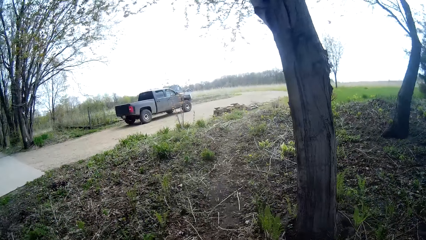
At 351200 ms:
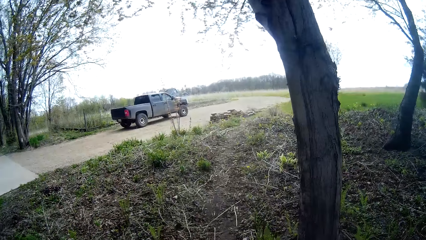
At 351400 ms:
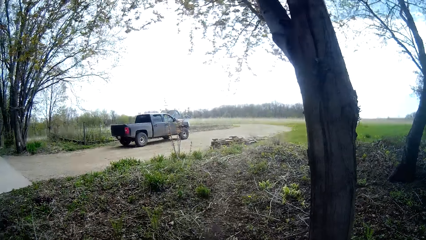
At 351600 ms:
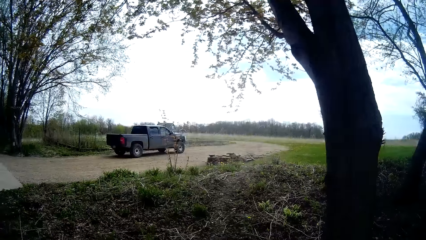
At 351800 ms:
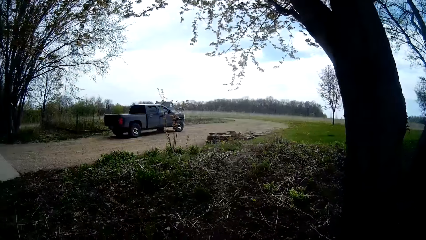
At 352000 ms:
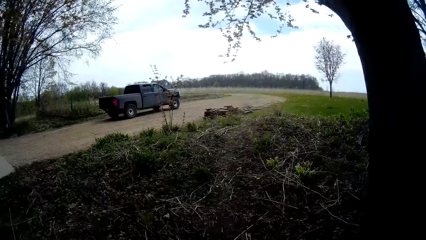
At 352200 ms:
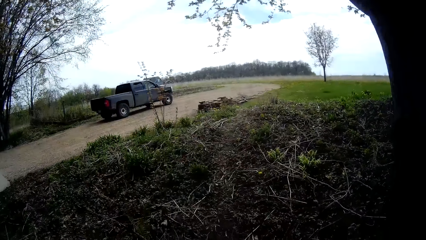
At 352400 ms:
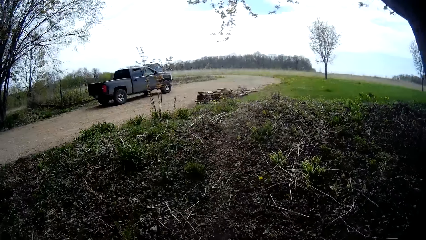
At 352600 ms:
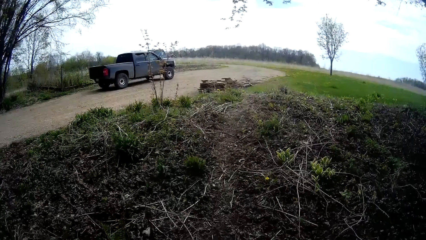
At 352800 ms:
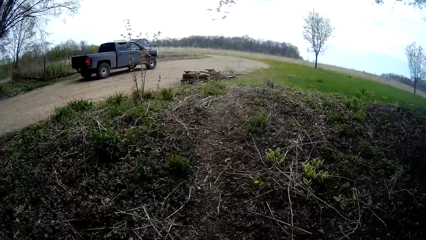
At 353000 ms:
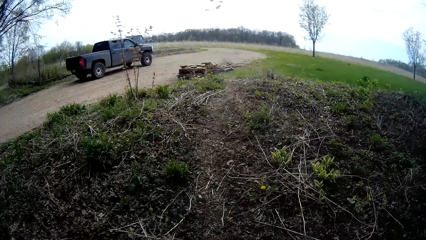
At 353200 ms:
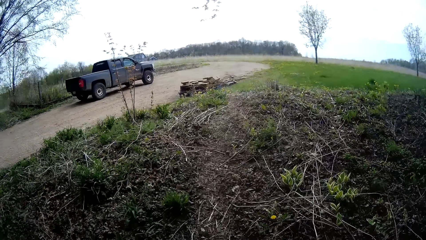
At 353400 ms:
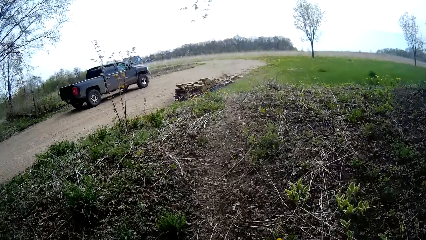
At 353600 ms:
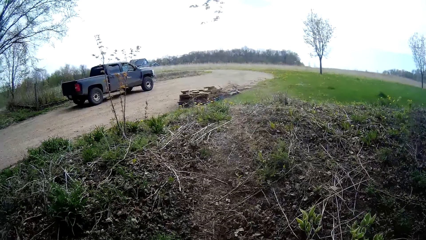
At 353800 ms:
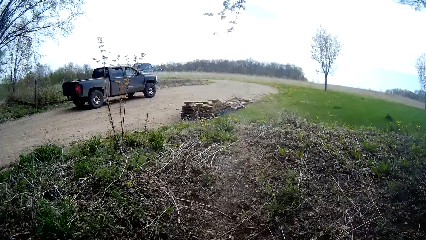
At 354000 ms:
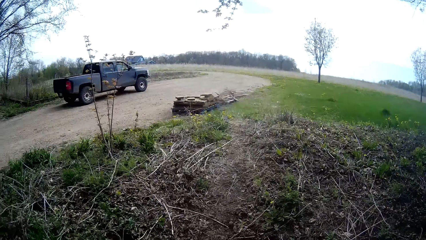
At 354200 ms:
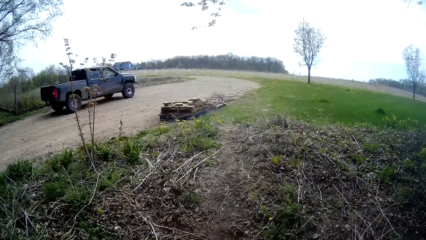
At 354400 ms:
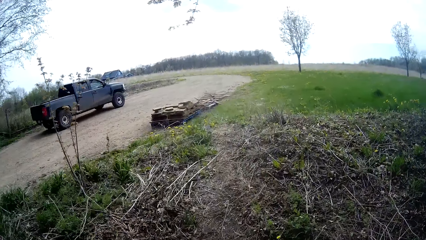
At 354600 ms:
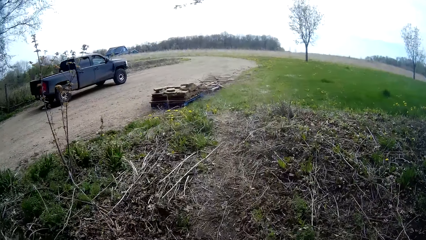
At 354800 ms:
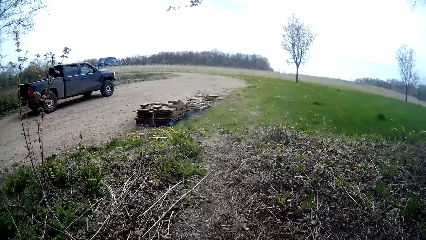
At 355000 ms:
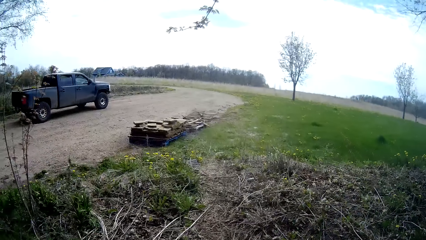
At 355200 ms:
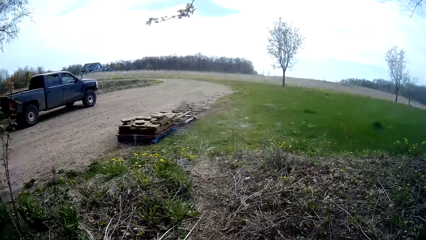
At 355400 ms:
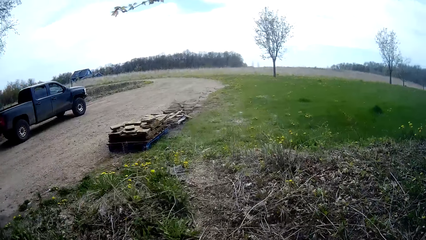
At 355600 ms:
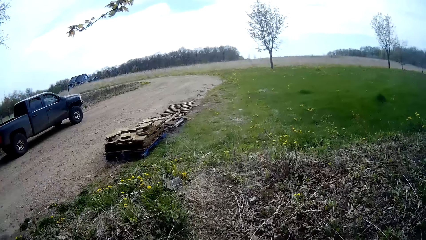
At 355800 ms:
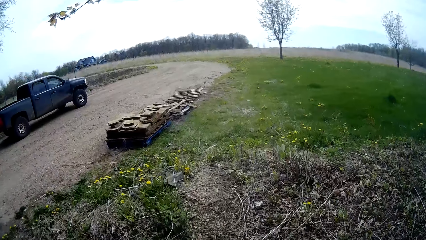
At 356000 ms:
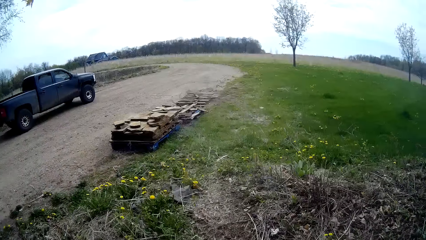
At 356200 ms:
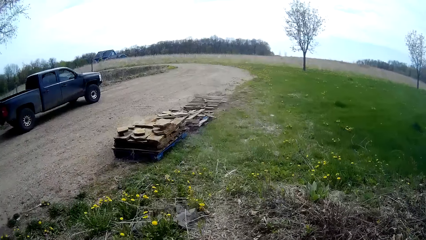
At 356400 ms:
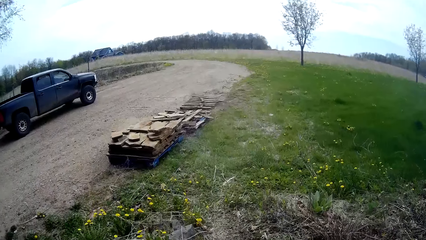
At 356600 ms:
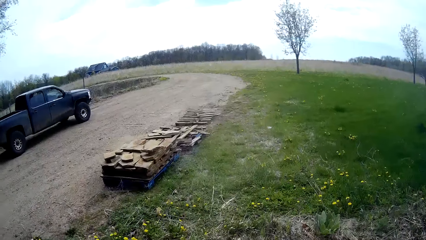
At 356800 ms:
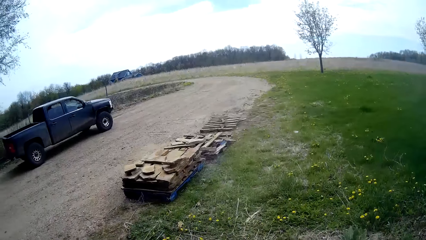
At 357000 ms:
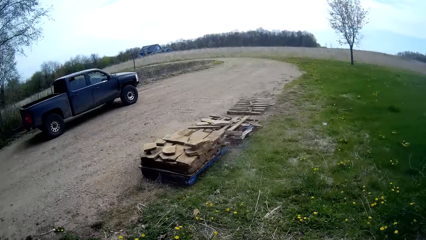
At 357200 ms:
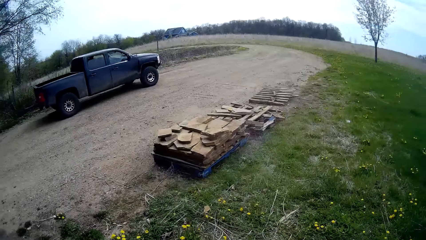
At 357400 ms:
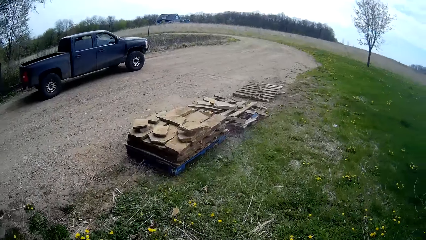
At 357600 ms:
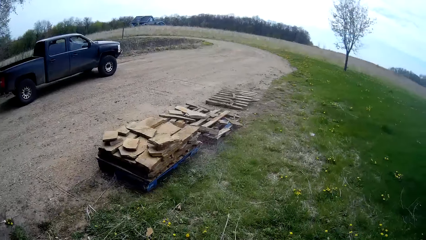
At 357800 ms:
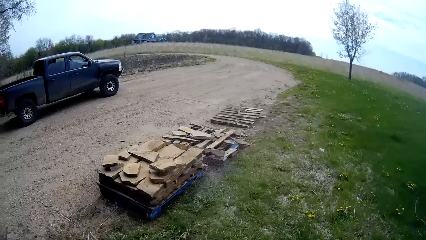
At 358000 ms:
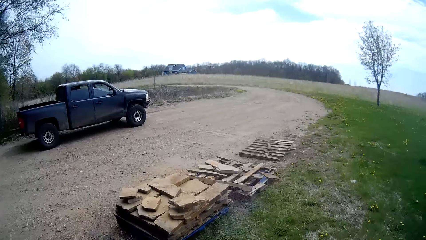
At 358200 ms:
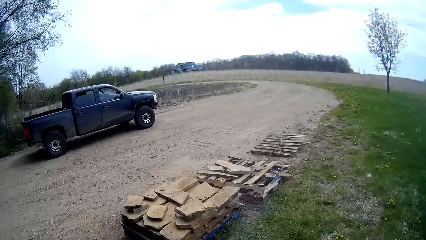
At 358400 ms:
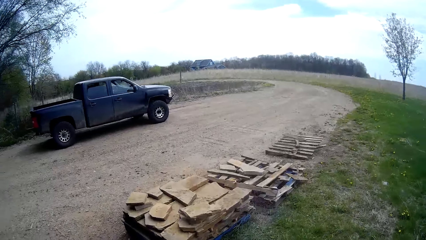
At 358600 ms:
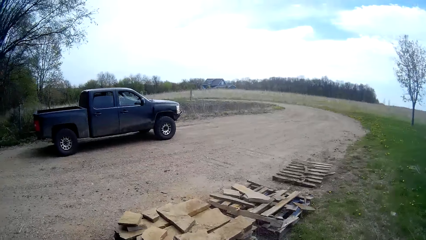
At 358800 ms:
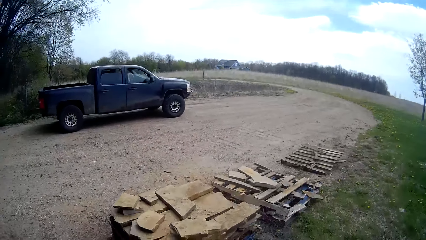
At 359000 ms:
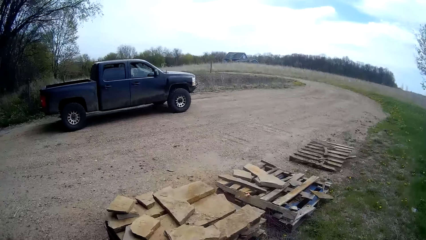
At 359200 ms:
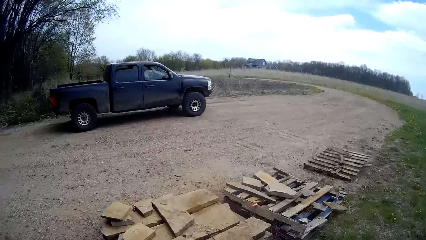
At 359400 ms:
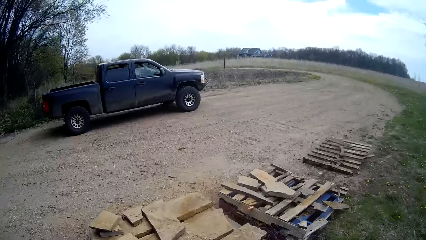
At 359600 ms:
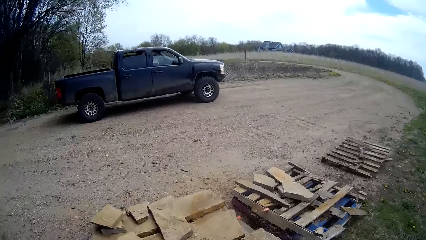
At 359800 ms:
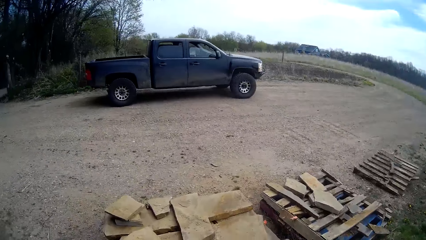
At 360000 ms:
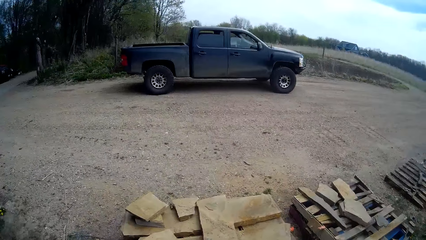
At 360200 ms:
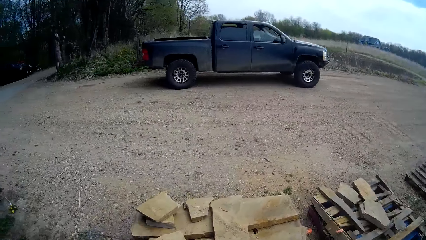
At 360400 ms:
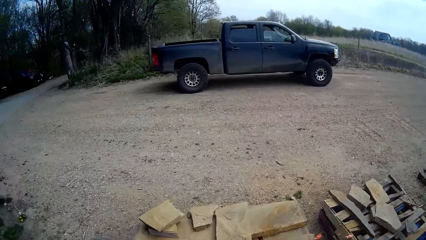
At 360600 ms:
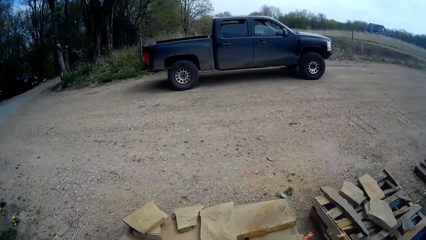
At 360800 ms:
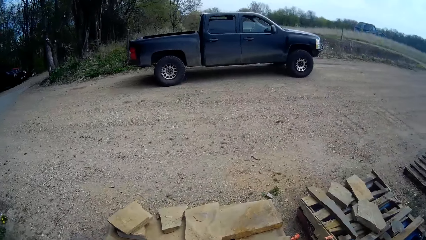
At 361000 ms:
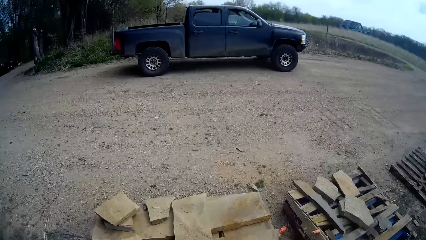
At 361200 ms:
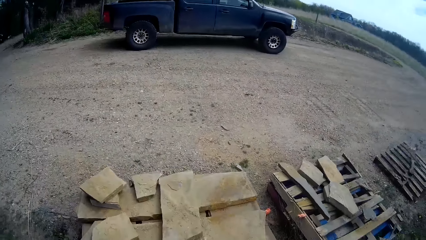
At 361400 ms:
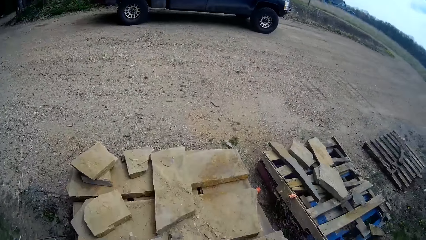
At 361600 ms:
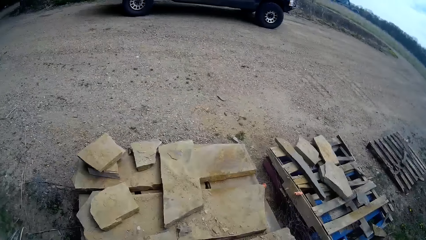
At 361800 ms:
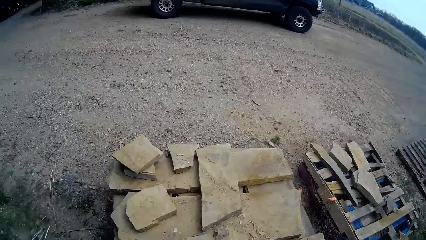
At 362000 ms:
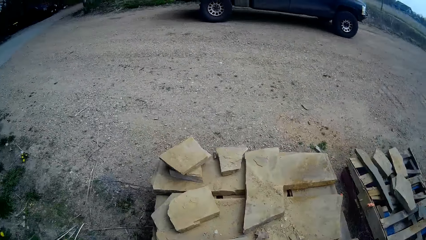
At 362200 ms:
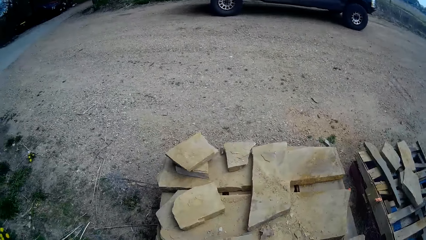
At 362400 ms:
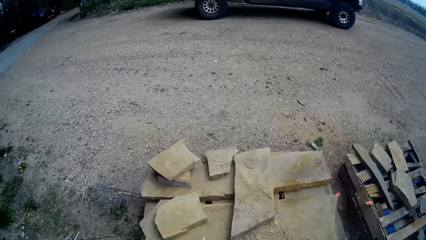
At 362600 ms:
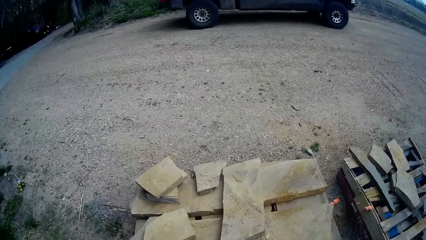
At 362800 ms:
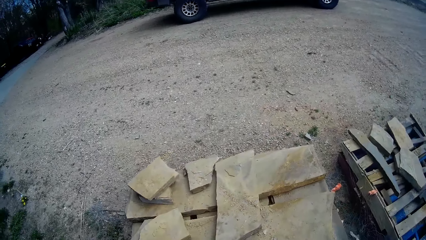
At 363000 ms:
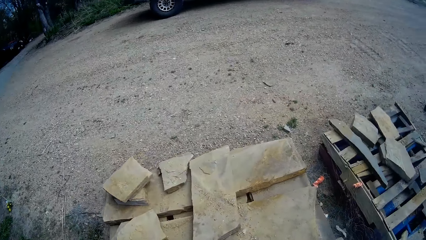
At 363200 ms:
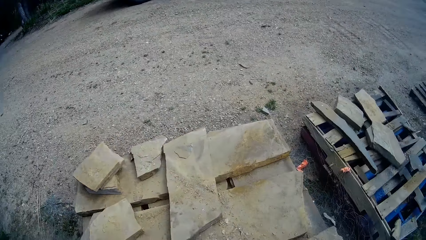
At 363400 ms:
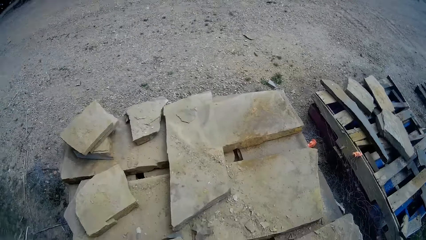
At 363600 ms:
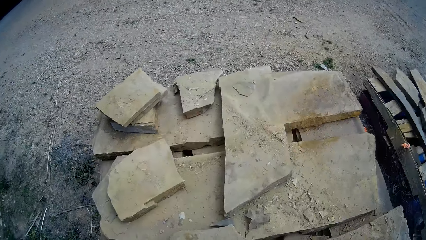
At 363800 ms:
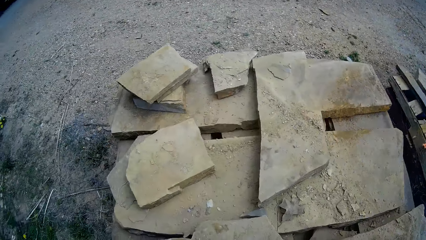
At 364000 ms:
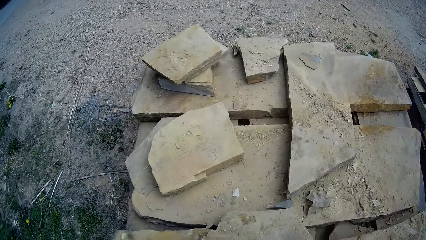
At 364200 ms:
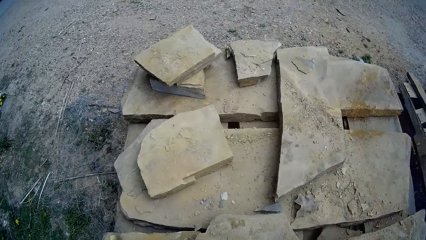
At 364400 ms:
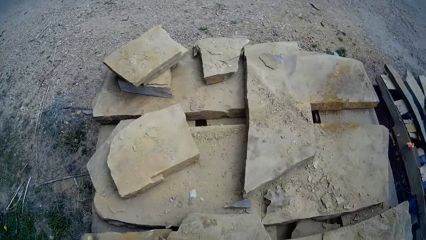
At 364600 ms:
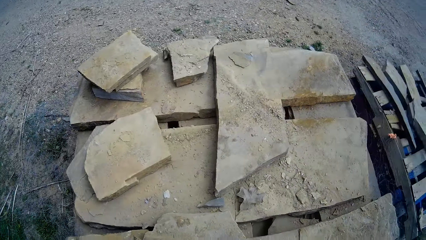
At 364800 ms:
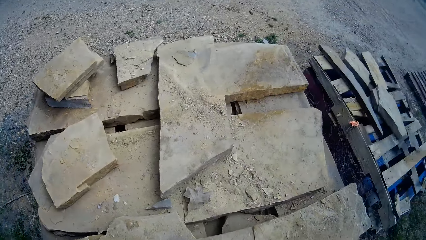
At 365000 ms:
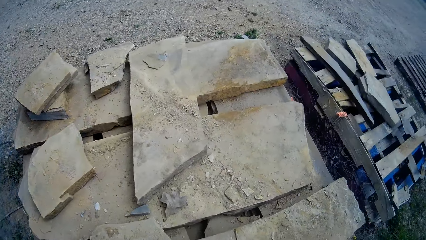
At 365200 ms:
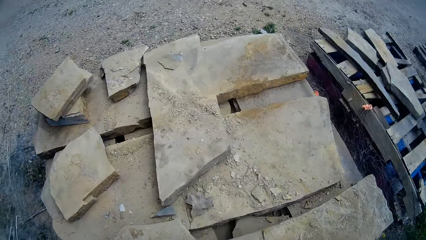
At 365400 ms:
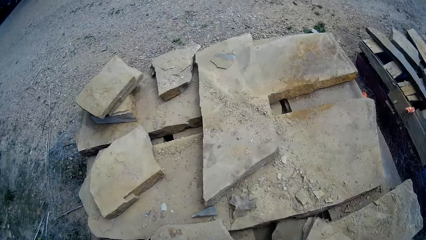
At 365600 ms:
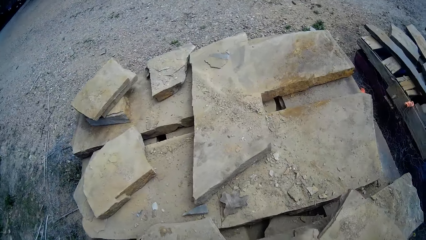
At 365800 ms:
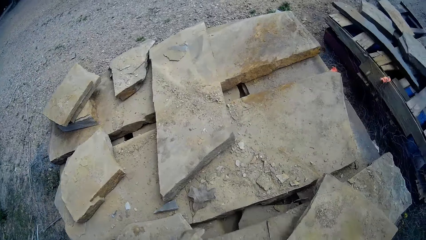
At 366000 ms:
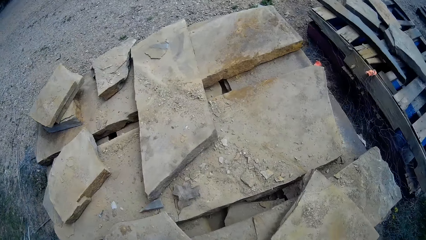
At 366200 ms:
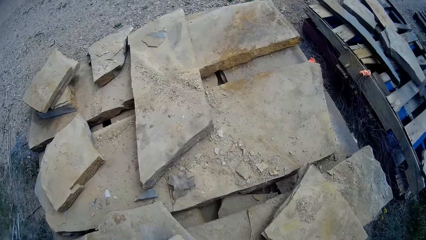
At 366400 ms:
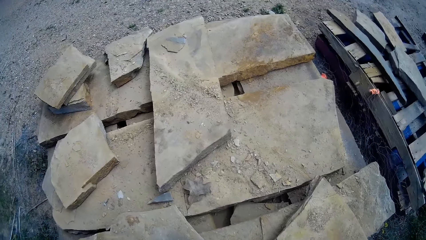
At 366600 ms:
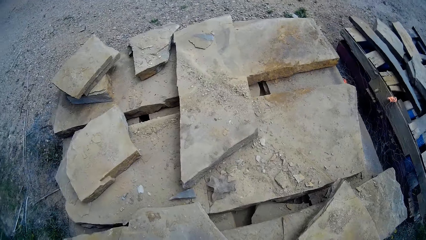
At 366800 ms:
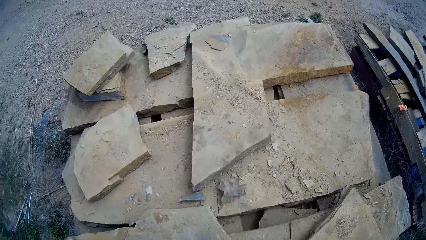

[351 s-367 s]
The camera wearer looks around the area. He drops a piece of cobblestone with his left hand on a pile of cobblestone. He arranges rocks.
